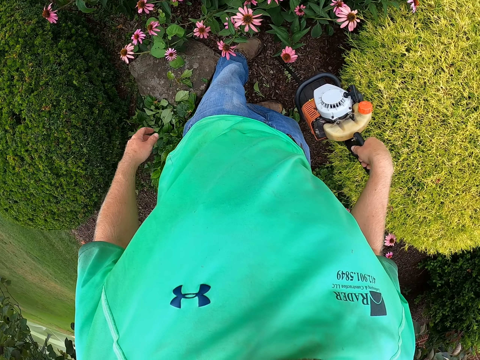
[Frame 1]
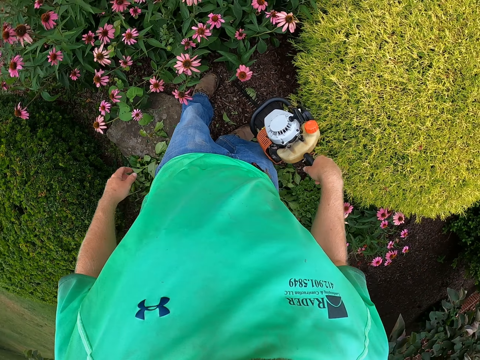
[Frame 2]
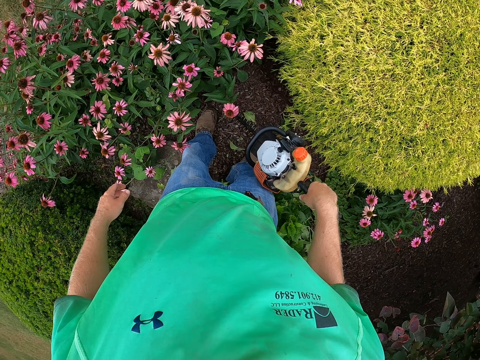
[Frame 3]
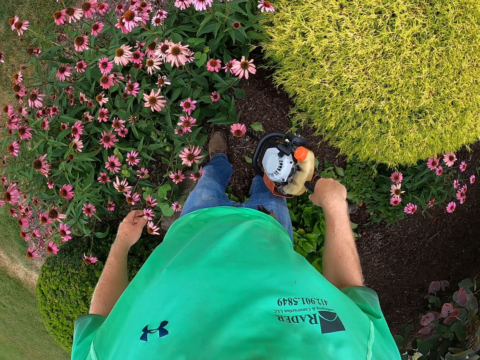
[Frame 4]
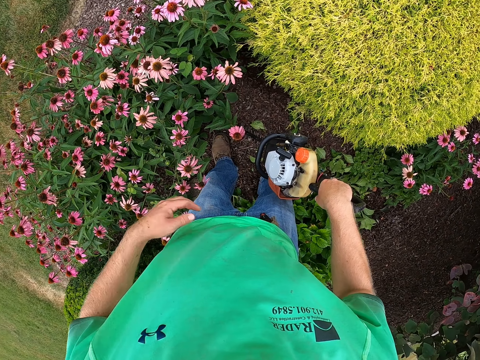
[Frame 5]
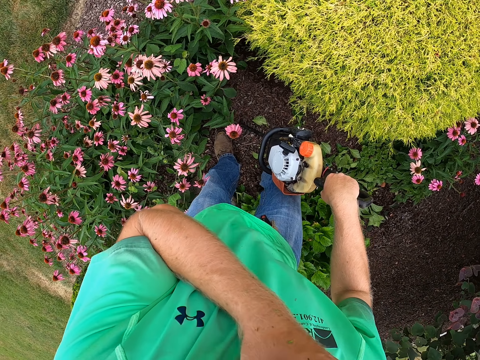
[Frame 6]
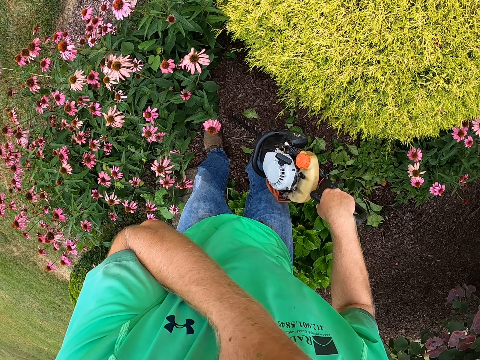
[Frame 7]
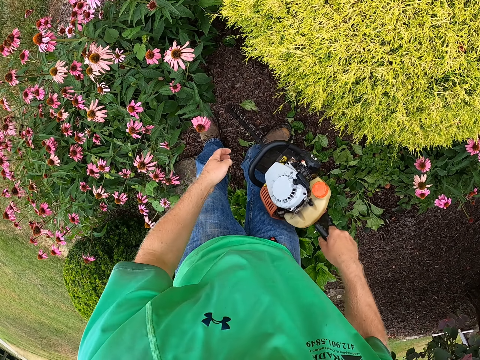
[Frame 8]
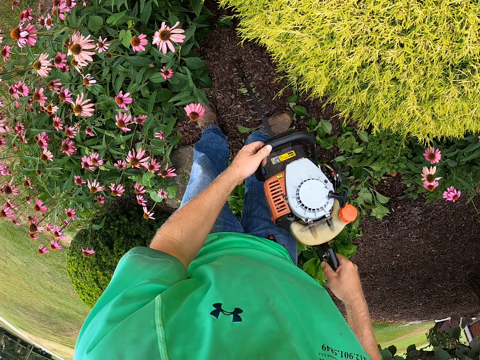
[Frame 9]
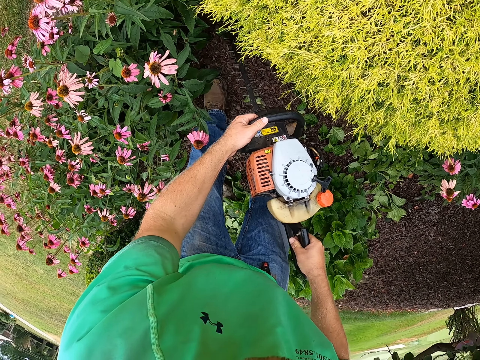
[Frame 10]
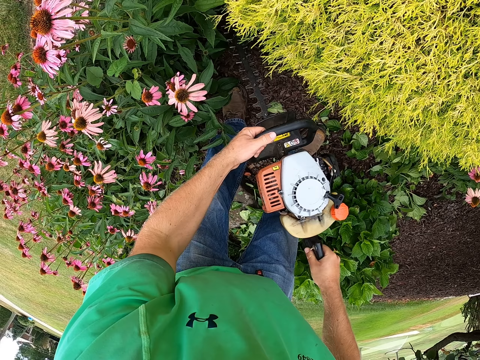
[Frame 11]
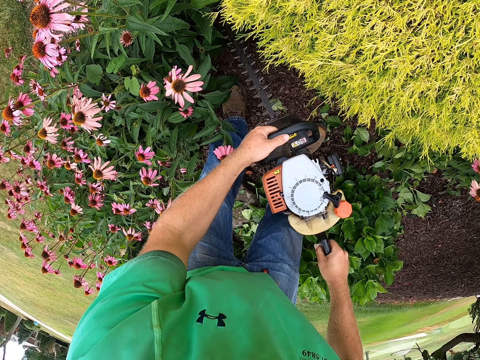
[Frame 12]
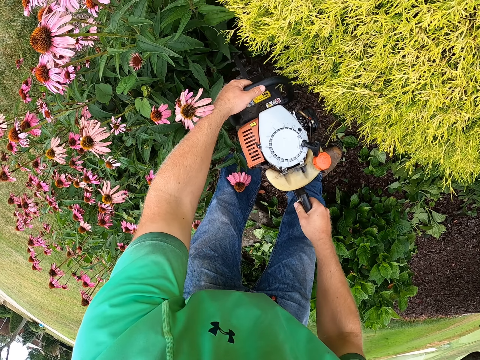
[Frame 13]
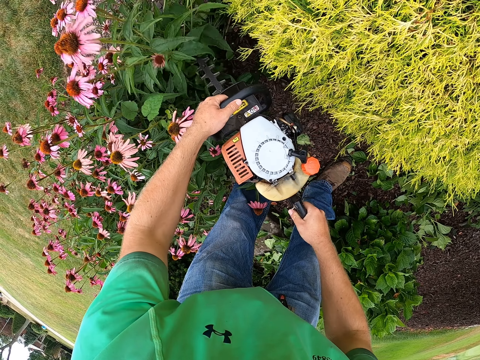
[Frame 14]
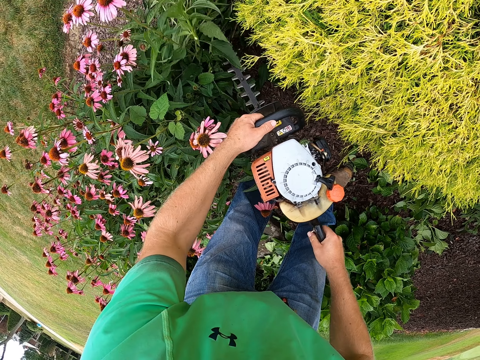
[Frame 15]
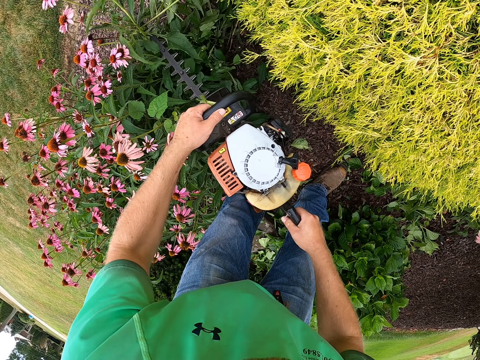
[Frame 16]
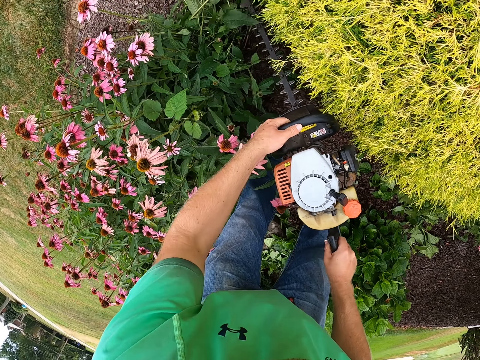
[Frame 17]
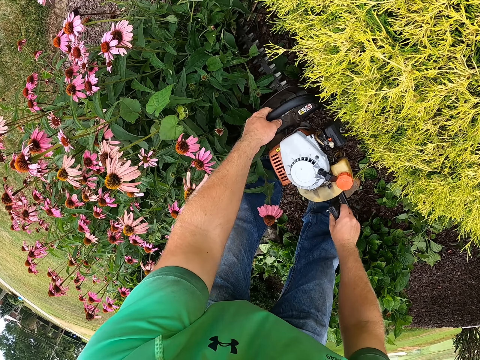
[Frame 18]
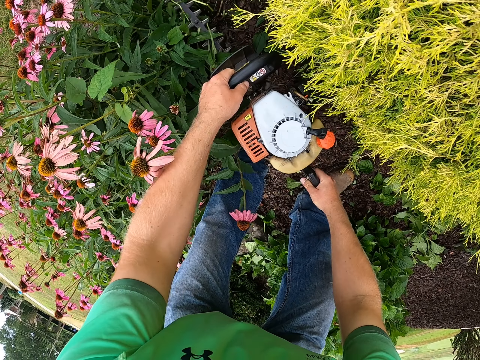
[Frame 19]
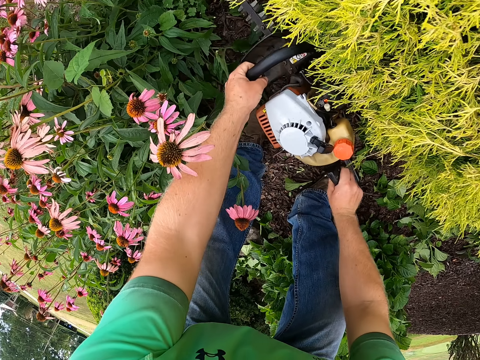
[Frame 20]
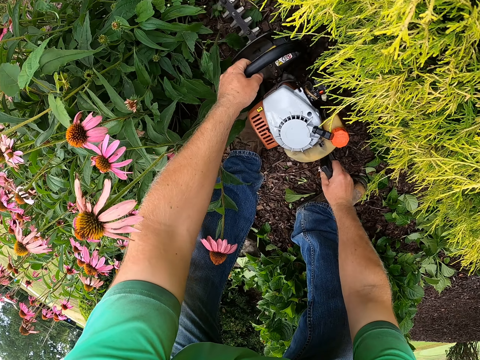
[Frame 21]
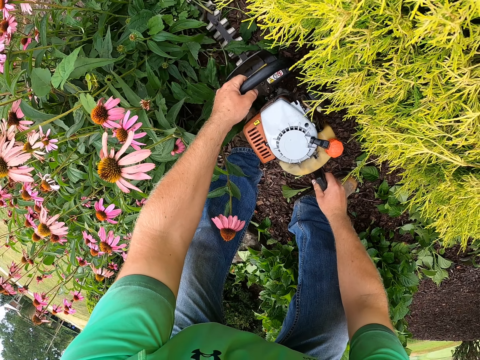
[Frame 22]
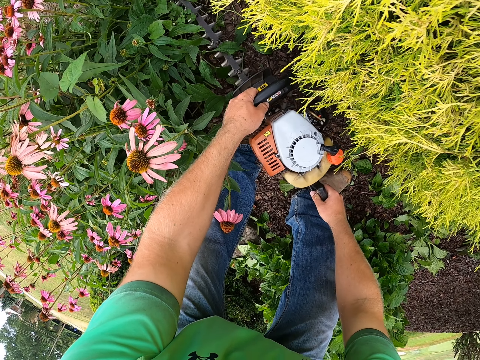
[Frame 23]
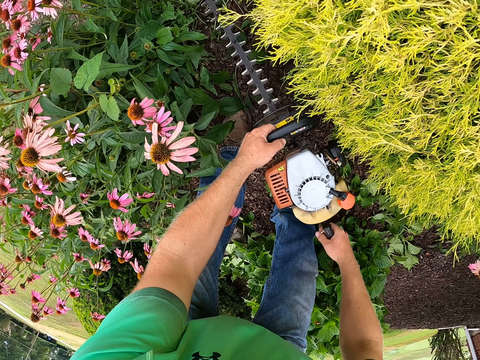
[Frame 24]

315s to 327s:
The camera wearer scratches himself. They trim a bush with the trimmer in both hands.

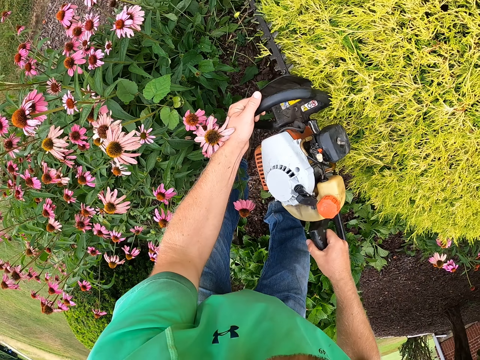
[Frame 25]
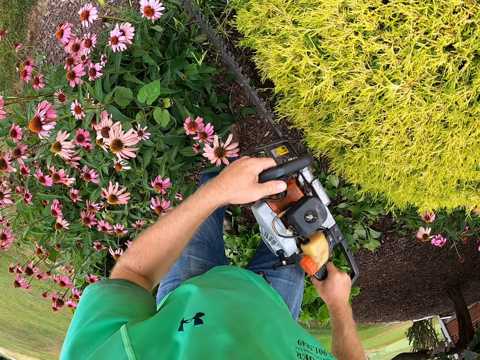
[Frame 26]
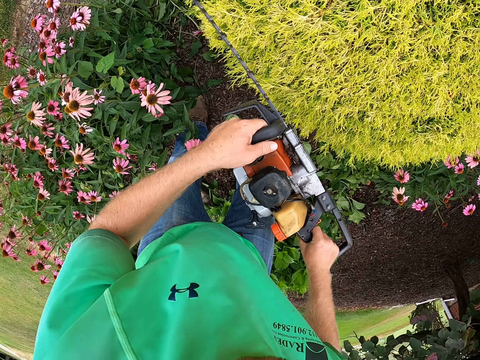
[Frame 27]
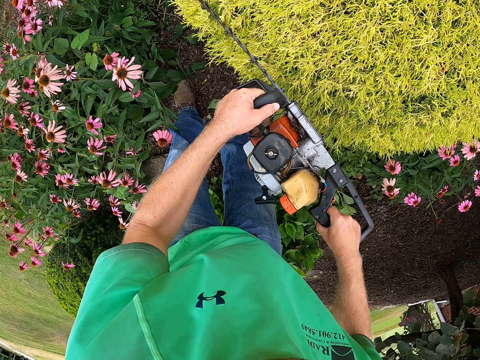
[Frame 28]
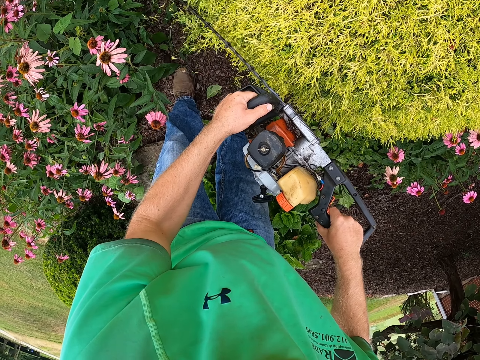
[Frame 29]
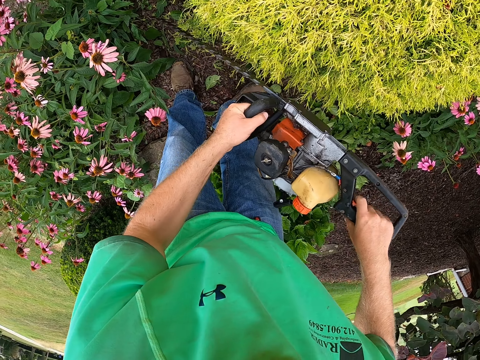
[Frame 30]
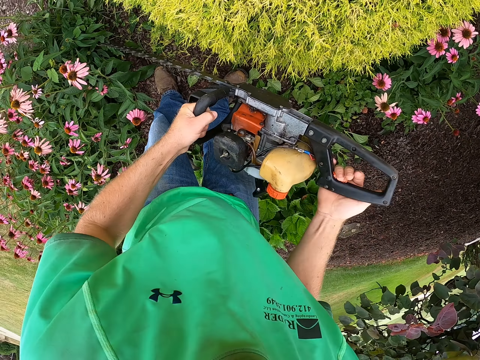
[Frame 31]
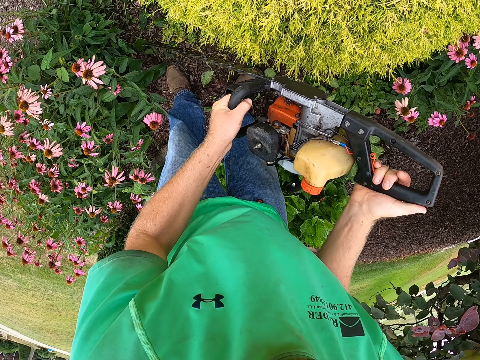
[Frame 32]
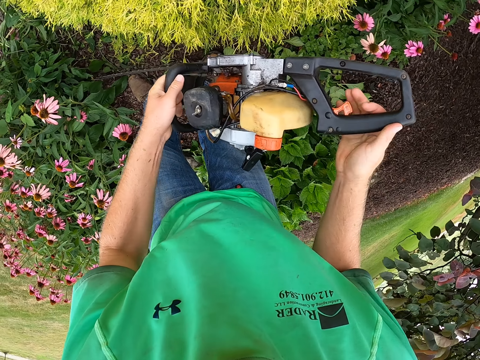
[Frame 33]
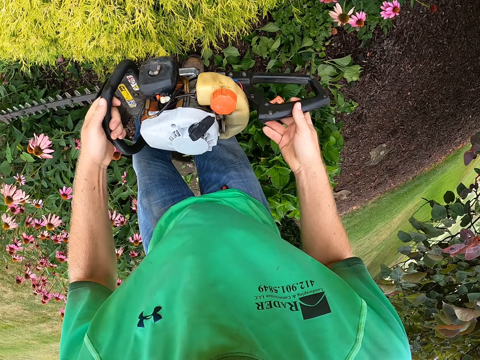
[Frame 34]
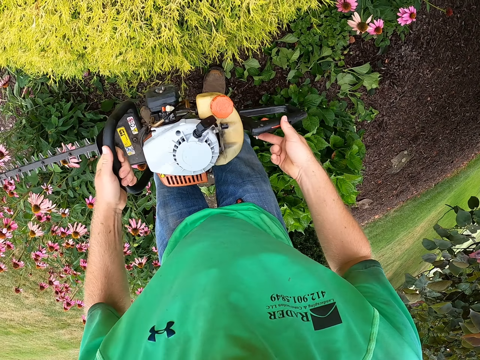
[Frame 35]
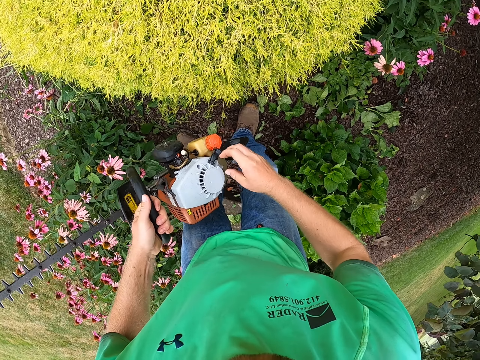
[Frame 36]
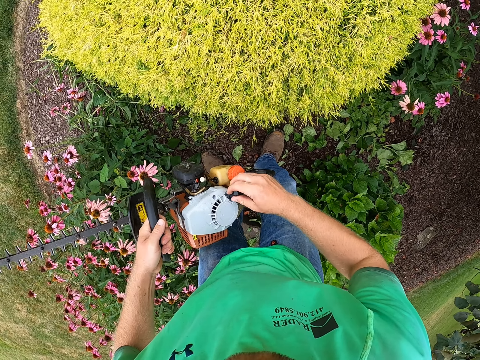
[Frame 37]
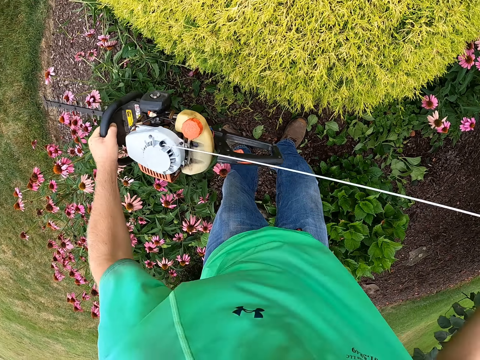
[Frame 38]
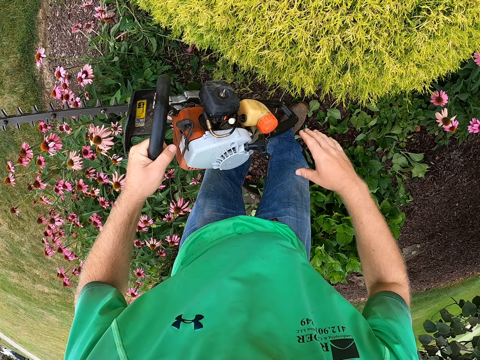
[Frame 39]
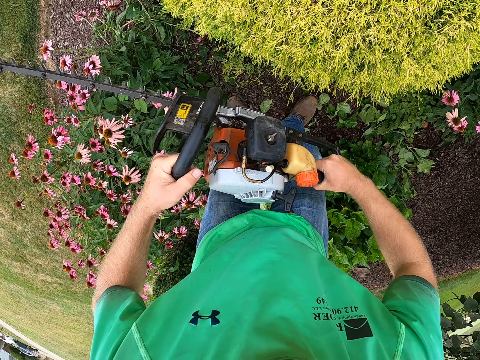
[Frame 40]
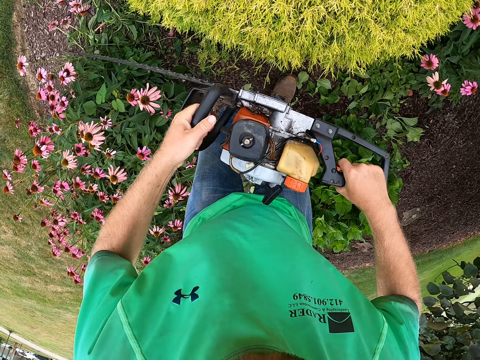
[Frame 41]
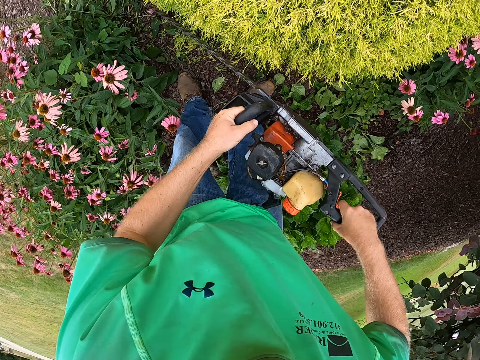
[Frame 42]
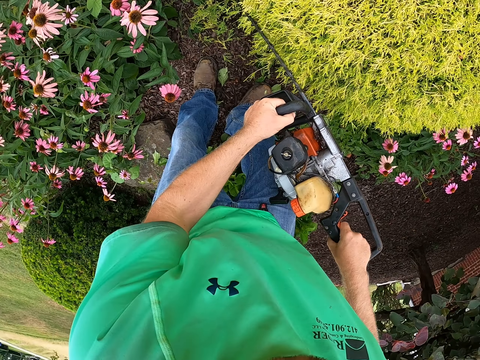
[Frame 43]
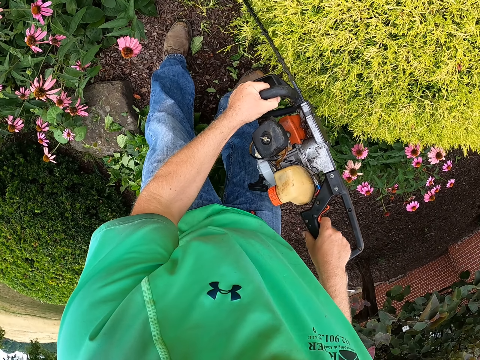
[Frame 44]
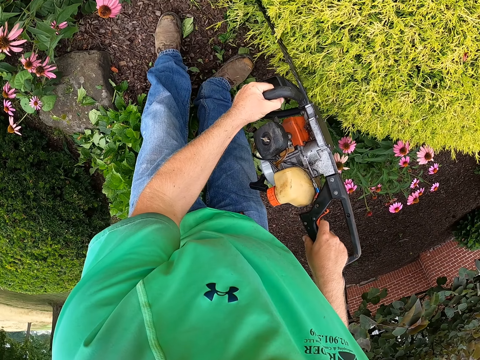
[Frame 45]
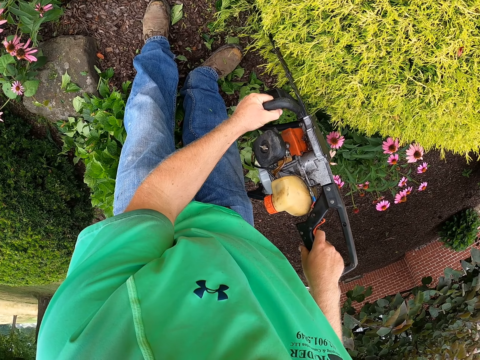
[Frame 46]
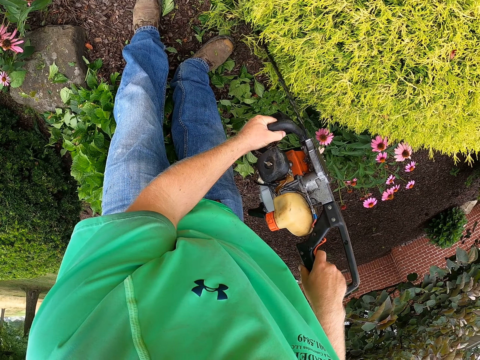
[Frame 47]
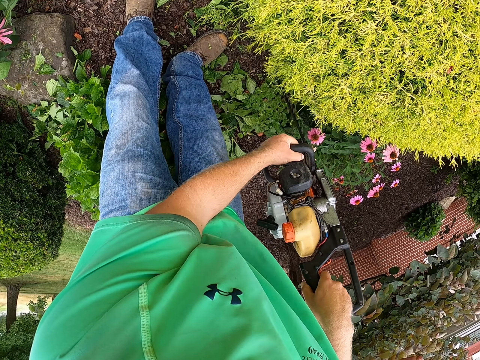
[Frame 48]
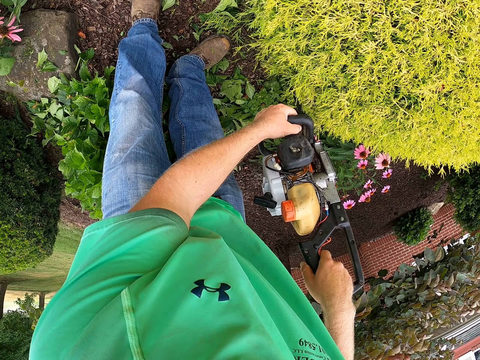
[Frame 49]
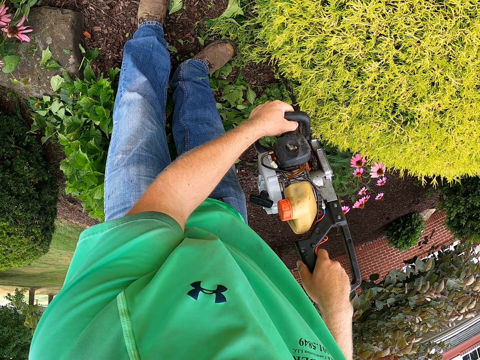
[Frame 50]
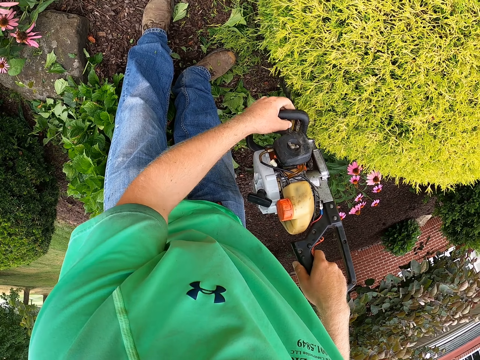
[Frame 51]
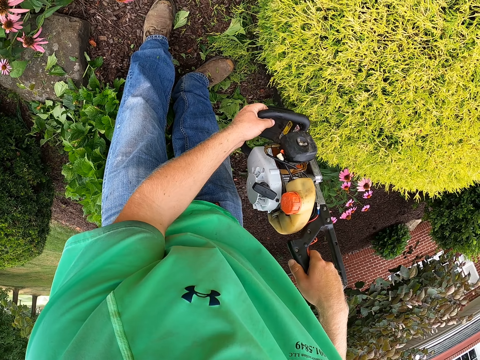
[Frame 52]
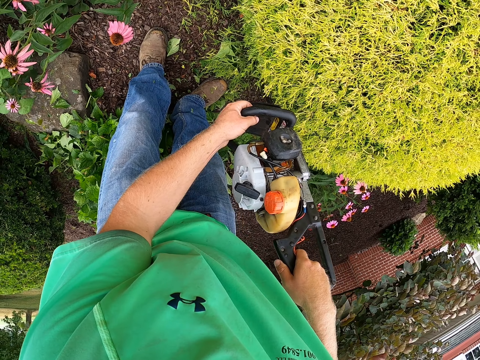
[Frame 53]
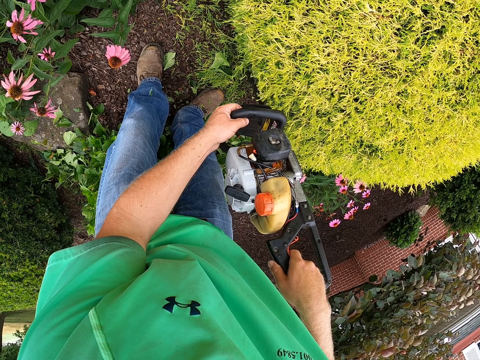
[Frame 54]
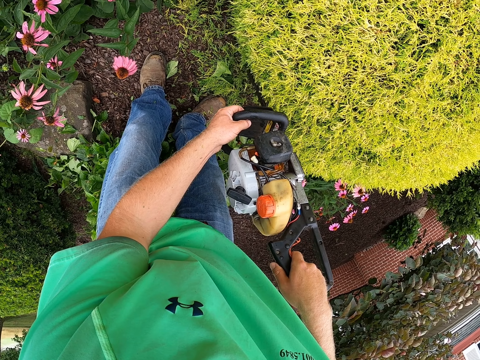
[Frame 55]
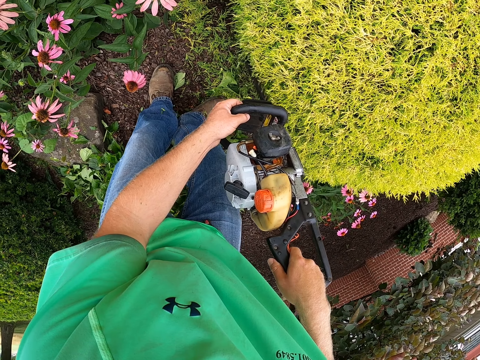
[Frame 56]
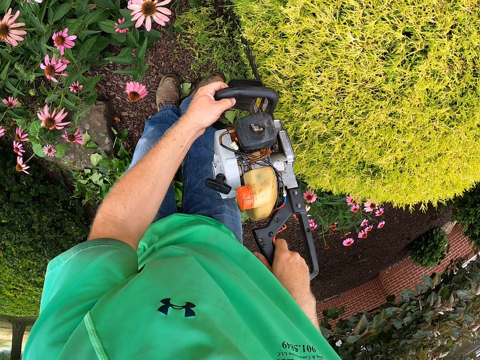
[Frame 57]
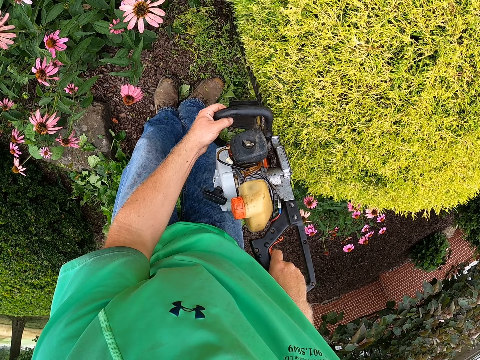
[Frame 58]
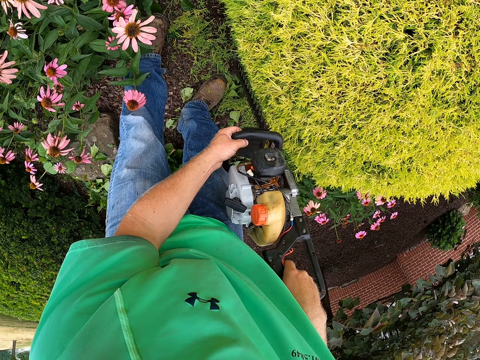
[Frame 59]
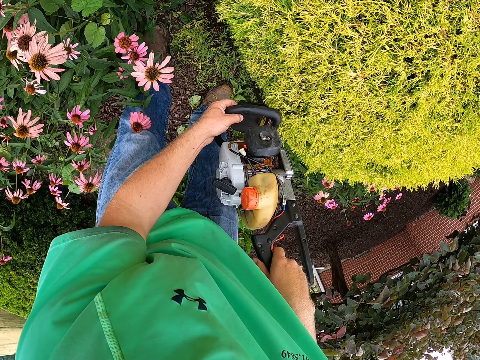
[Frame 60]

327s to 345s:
The camera wearer moves a hand on the handle. He operates the trimmer with his right hand. He pulls the engine string. He trims a bush with the trimmer in both hands. He moves the hand on the handle. He trims the plant leaves.
